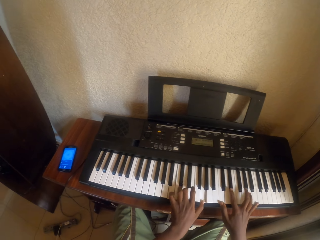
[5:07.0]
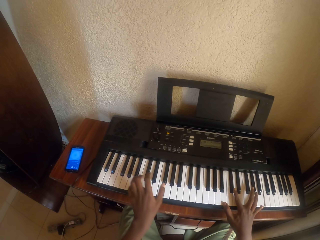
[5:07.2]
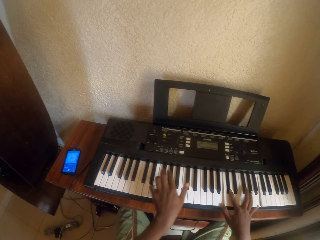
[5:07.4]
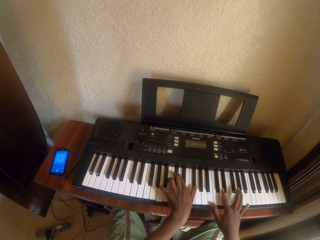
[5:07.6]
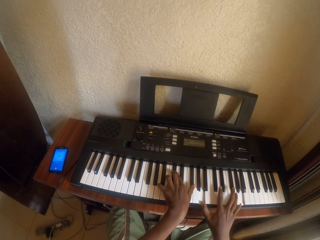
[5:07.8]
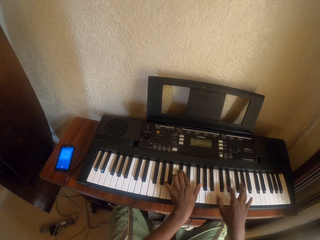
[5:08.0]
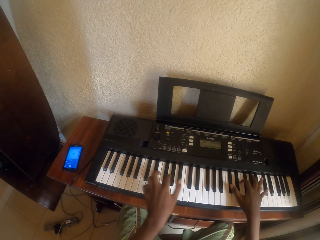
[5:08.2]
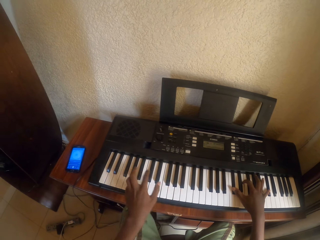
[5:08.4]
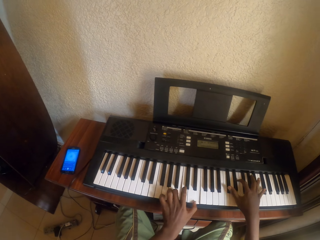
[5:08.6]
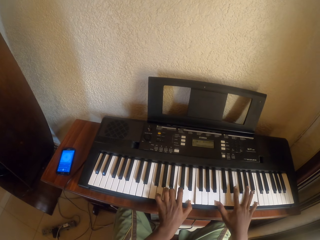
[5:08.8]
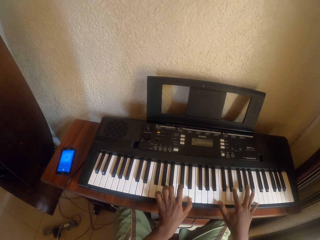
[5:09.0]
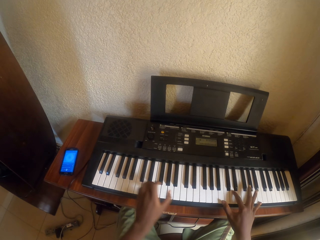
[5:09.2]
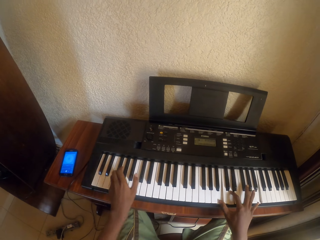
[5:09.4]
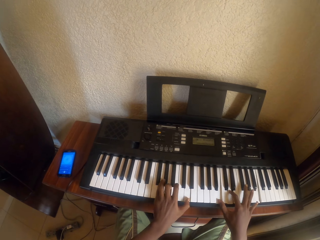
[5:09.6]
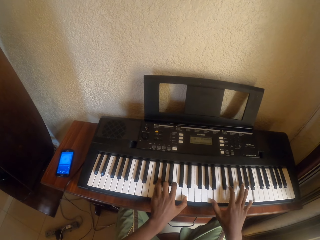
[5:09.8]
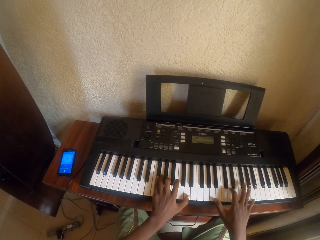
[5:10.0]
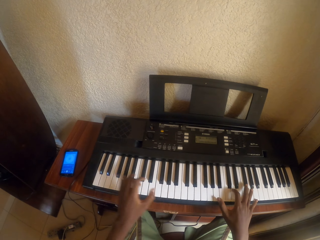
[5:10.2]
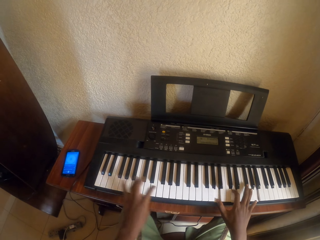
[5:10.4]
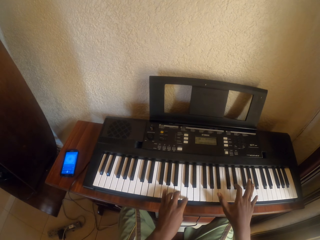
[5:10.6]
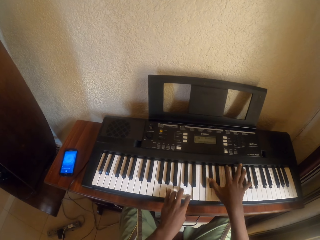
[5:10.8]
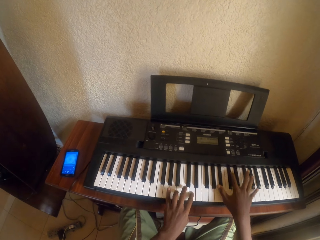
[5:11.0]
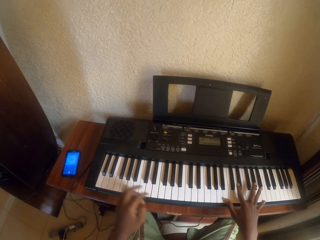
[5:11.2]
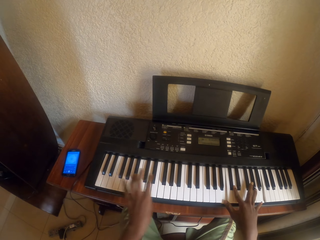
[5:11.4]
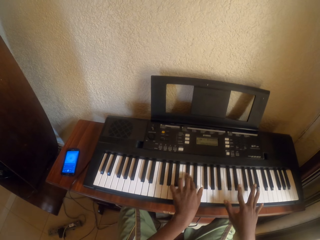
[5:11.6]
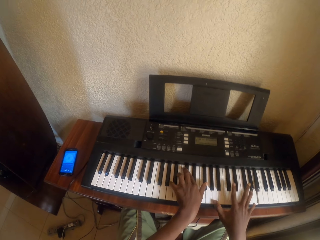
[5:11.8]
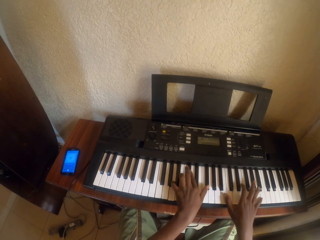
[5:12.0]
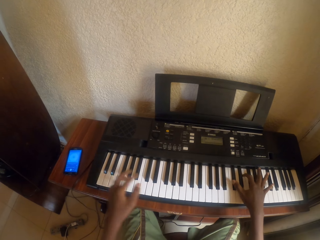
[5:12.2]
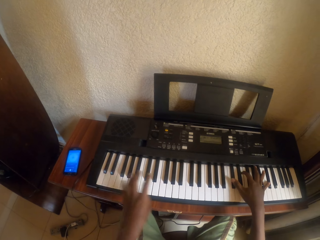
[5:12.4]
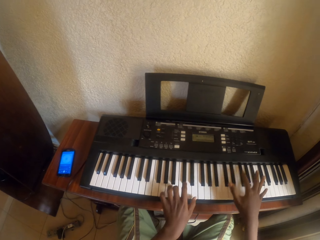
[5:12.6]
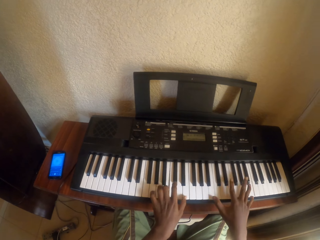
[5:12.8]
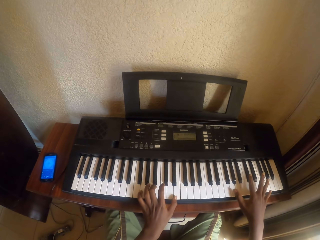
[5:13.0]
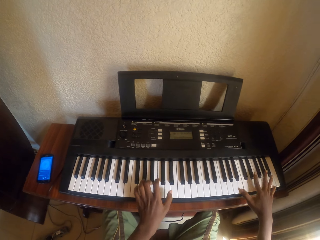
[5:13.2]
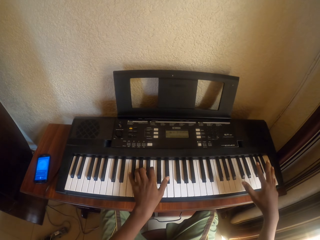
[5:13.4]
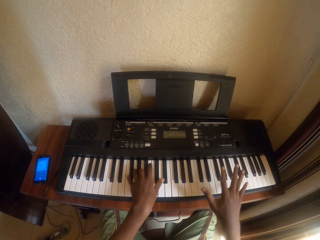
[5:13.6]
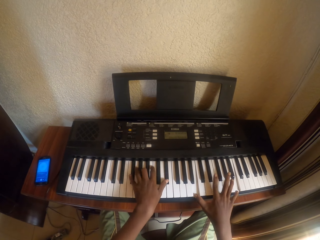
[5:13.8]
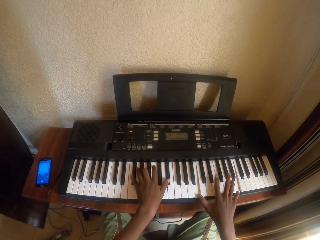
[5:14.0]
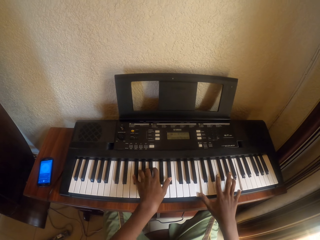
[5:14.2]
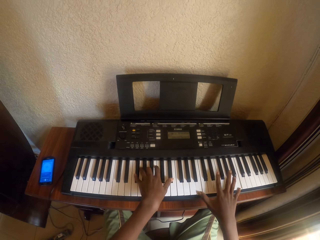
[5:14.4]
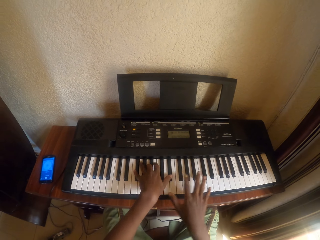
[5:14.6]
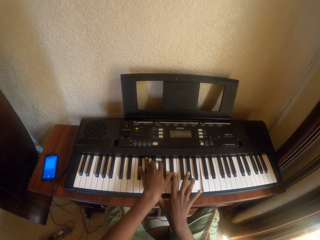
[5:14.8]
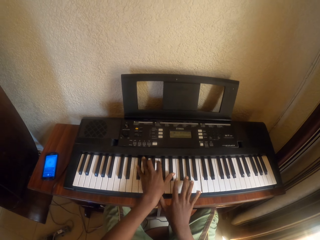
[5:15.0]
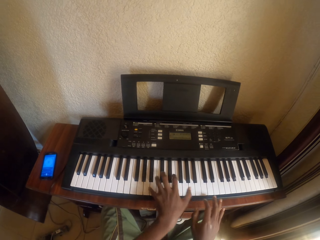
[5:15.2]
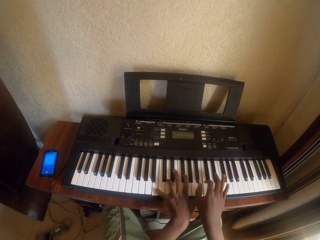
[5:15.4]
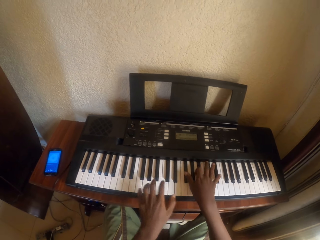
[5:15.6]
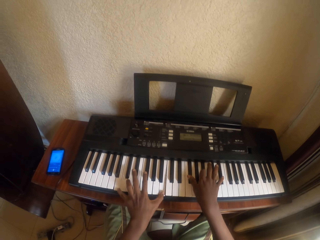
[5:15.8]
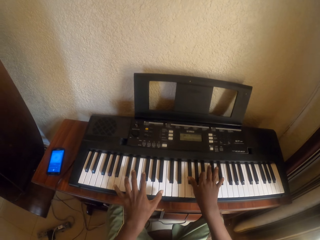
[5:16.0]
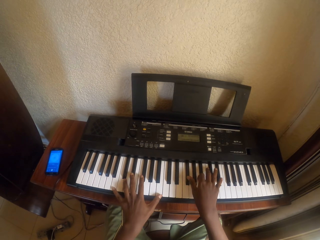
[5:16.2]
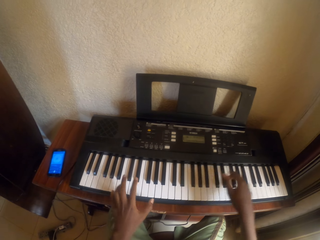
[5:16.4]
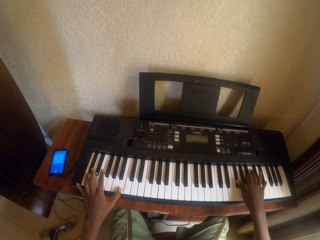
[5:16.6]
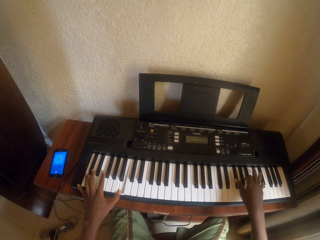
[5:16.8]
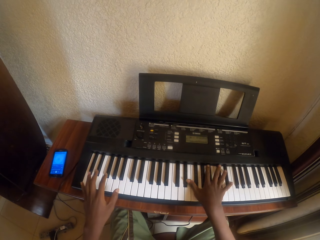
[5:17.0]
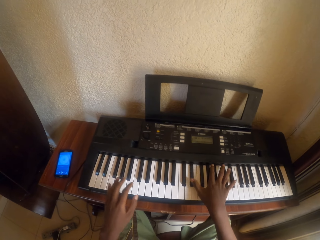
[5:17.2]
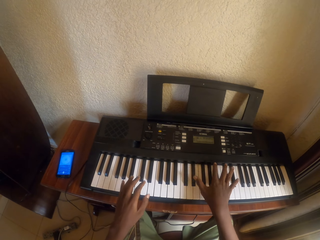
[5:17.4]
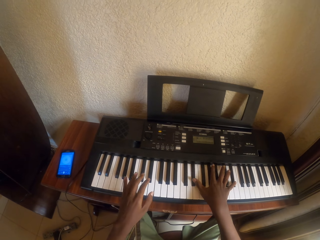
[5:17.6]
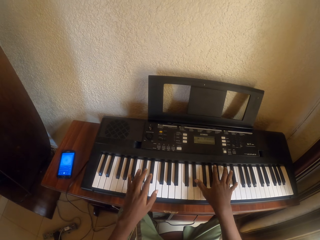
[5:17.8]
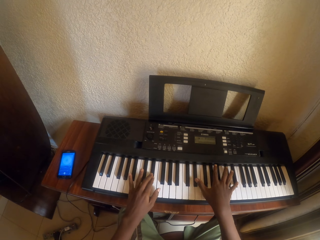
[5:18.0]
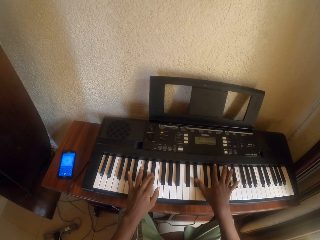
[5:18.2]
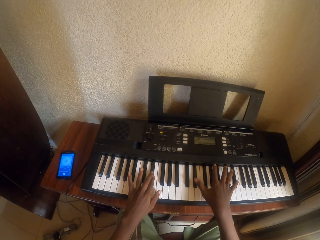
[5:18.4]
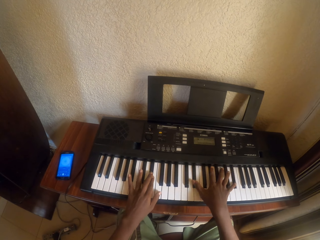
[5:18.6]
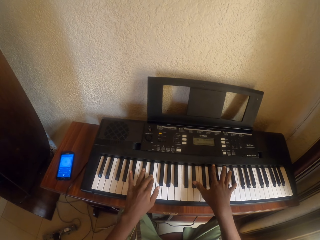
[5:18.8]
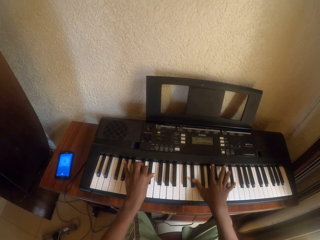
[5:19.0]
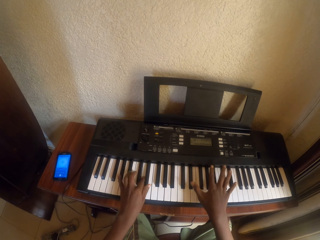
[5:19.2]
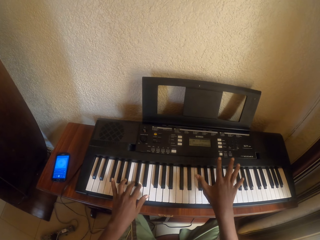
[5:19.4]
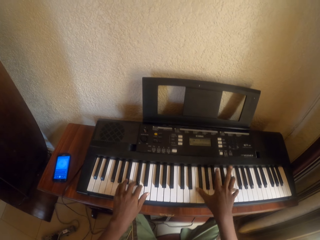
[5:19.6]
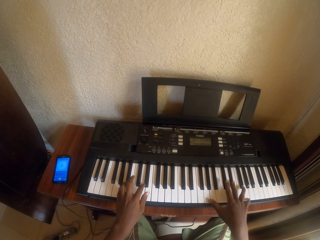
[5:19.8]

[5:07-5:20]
The camera wearer plays piano. They play piano repeatedly.

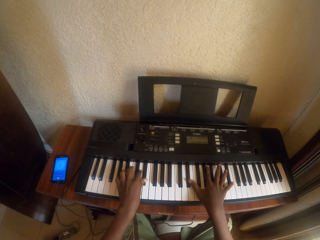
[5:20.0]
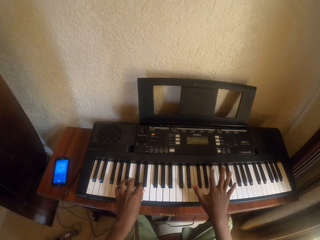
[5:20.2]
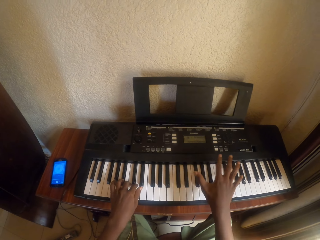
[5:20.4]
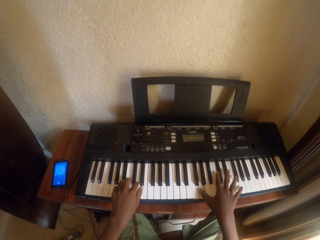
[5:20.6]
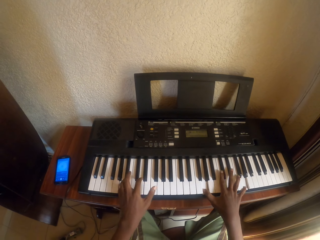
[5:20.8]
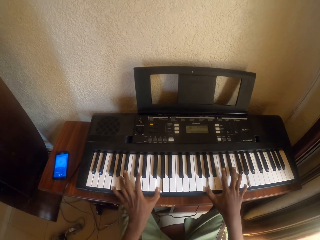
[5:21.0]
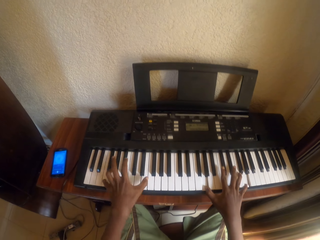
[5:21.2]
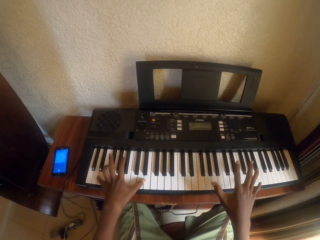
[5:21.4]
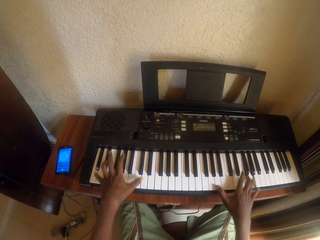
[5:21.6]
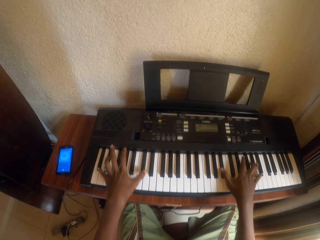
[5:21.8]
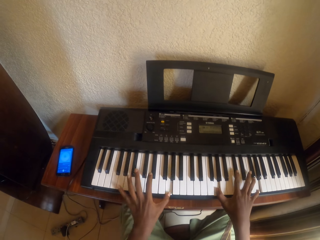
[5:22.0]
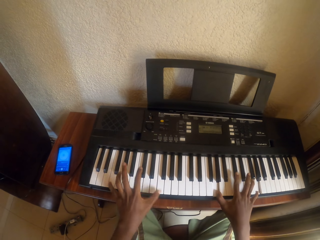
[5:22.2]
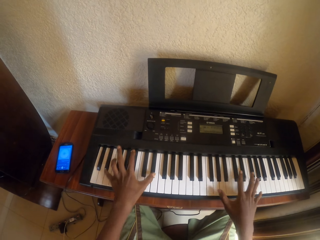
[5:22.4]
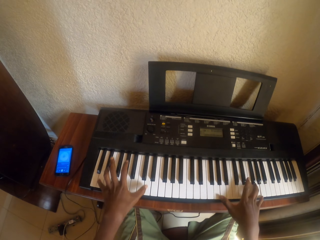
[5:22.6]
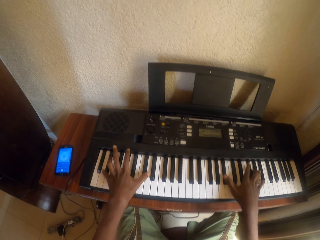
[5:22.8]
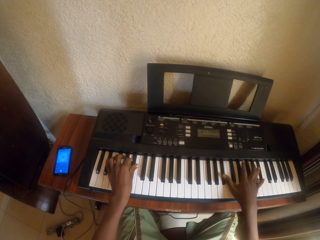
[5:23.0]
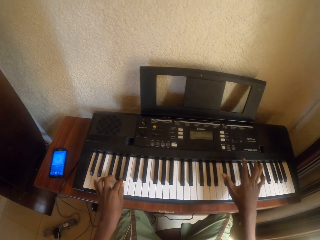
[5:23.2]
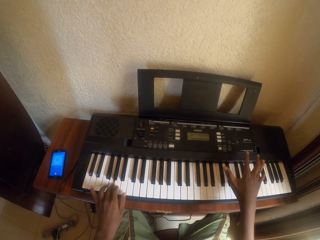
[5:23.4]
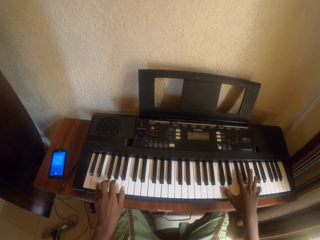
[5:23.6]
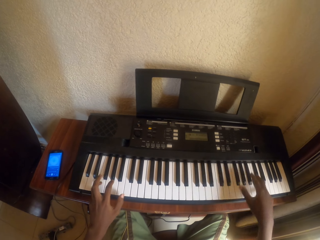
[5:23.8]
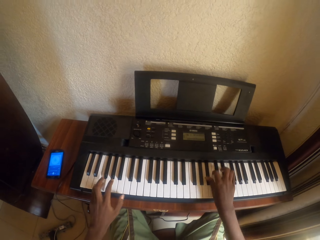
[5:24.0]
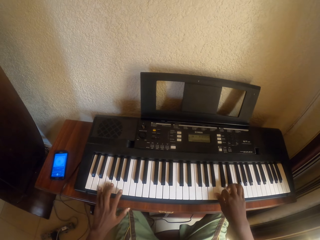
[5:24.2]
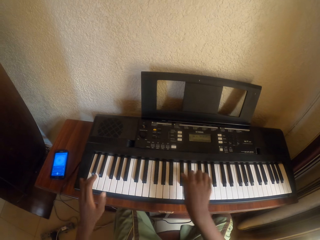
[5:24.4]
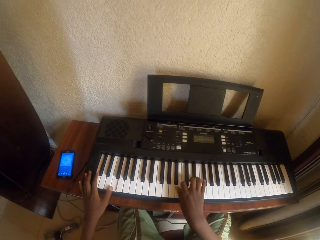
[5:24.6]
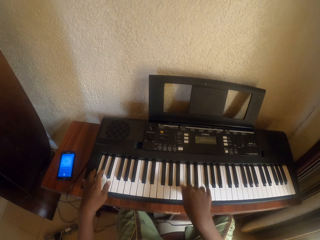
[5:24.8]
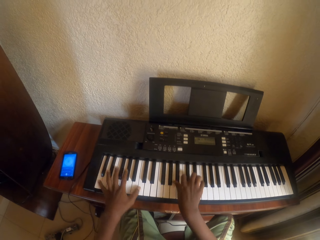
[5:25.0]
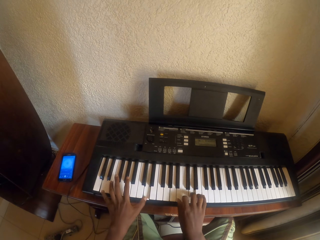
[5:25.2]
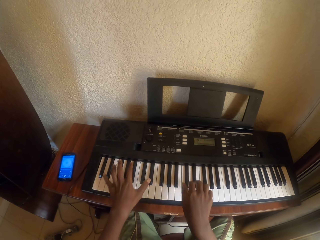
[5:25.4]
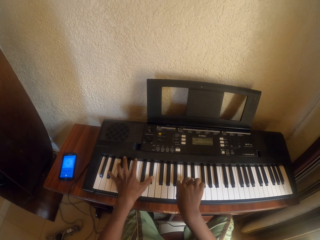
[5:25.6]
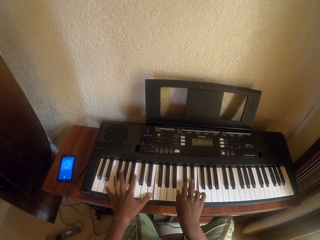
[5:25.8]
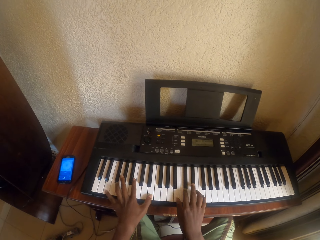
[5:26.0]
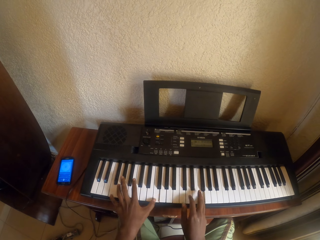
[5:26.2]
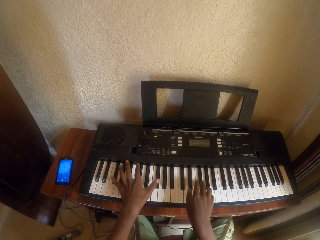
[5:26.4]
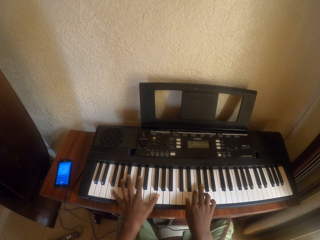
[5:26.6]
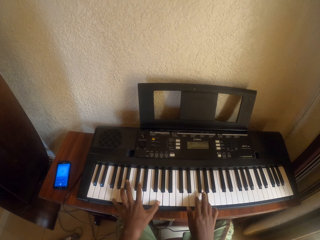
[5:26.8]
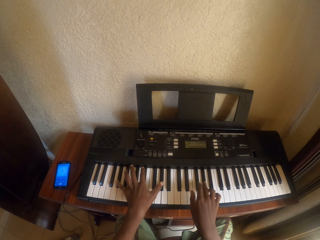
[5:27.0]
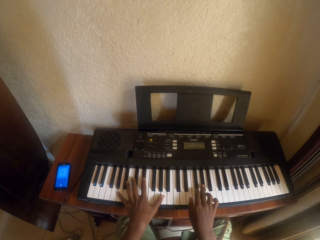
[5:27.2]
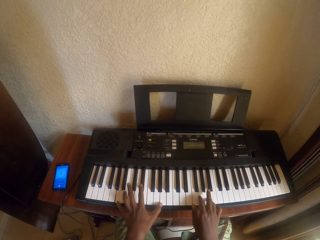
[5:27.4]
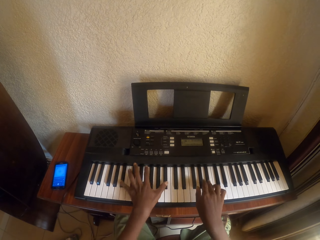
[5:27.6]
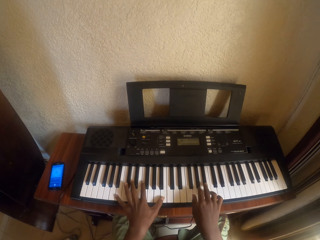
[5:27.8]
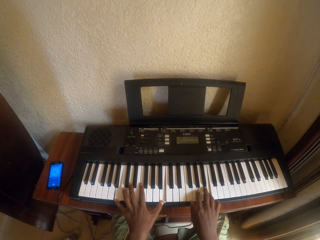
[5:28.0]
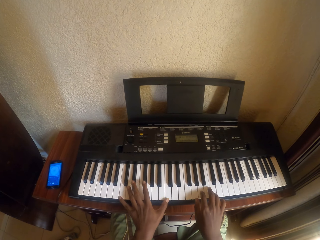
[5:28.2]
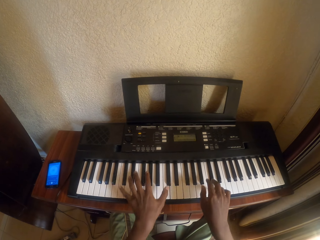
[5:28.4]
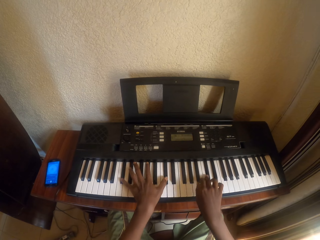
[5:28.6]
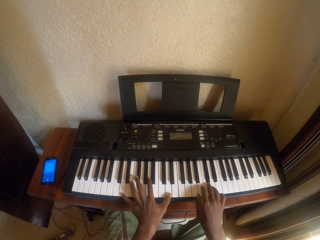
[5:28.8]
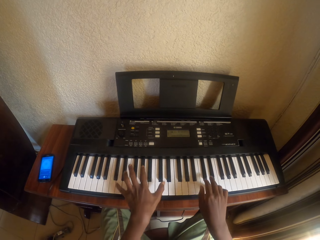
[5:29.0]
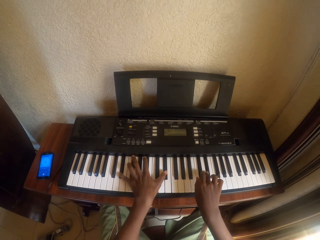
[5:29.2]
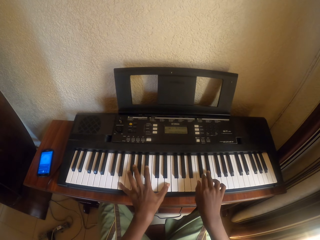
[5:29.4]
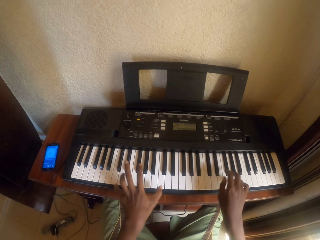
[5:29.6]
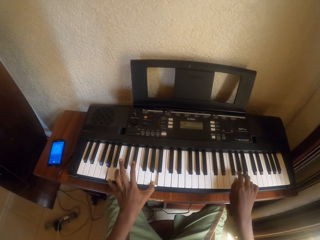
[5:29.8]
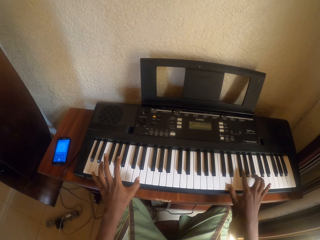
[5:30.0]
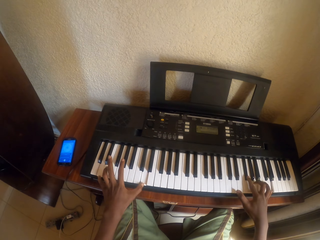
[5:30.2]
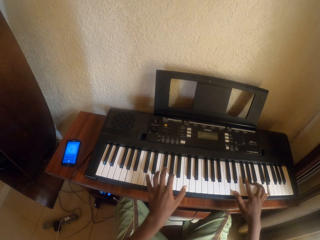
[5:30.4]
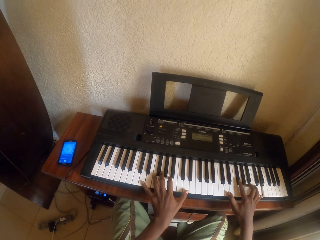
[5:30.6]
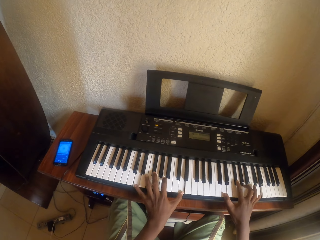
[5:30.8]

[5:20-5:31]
The camera wearer plays piano. They play piano again.
